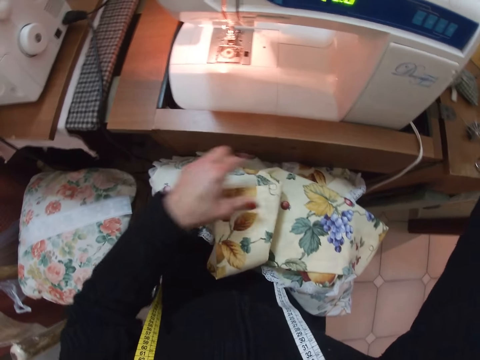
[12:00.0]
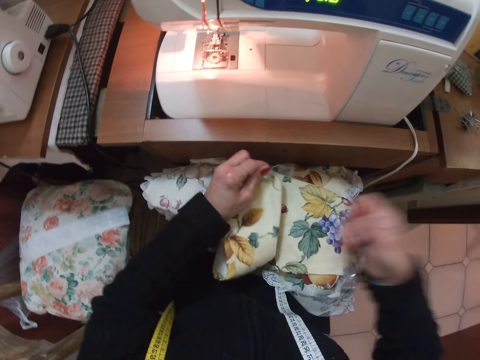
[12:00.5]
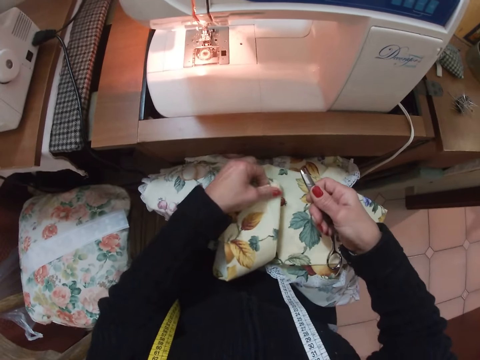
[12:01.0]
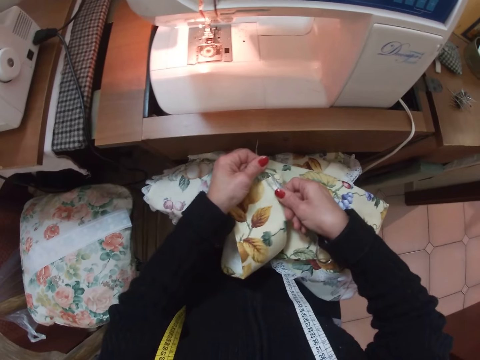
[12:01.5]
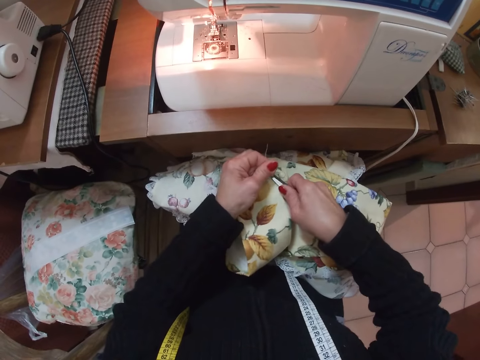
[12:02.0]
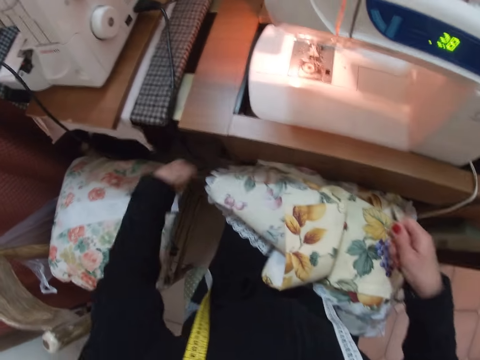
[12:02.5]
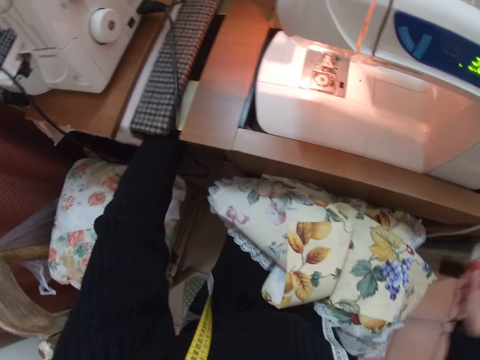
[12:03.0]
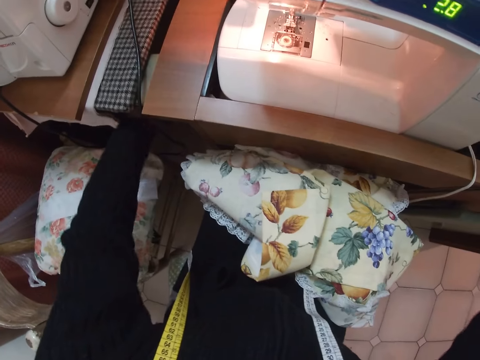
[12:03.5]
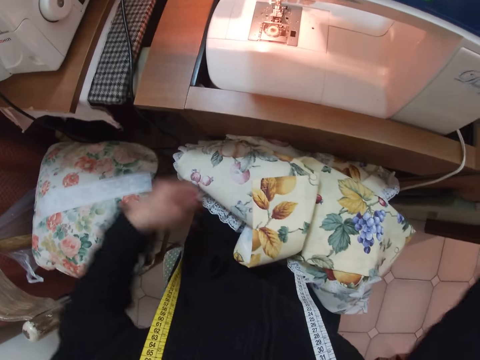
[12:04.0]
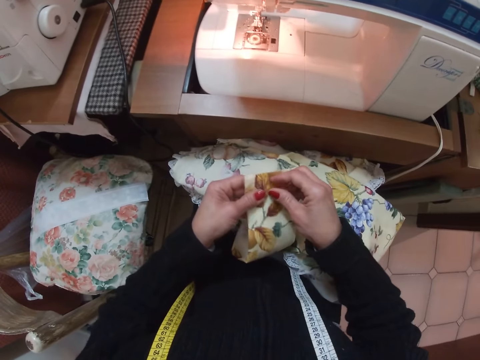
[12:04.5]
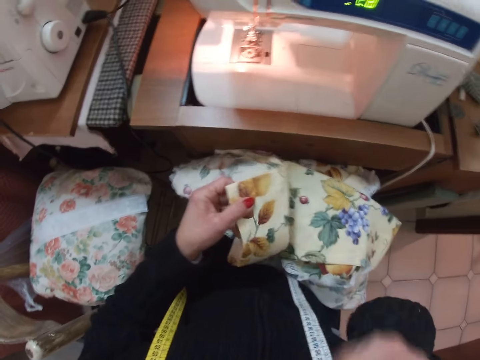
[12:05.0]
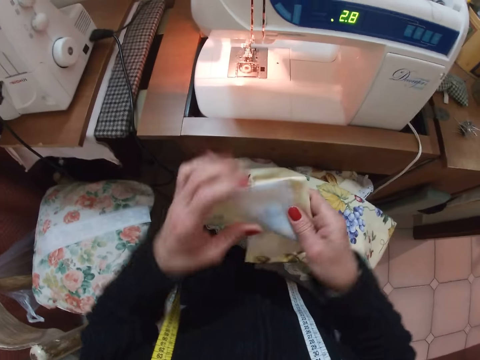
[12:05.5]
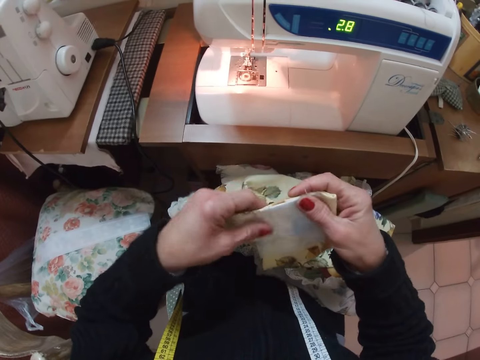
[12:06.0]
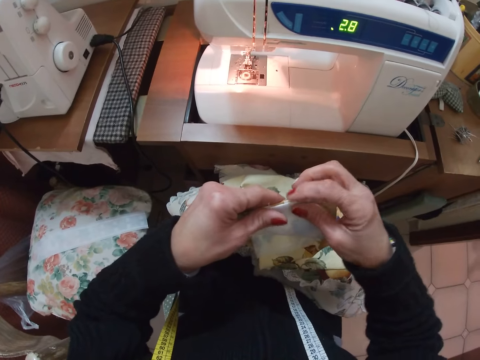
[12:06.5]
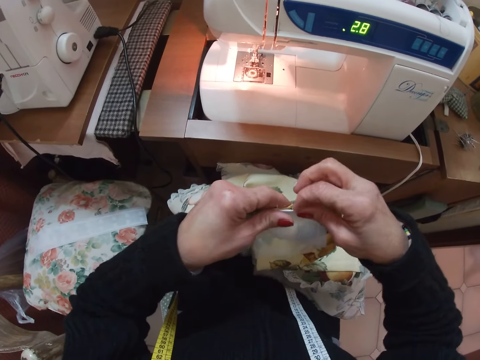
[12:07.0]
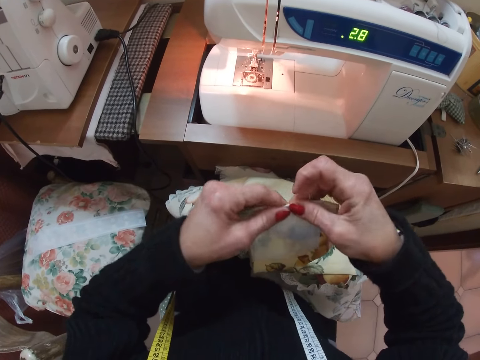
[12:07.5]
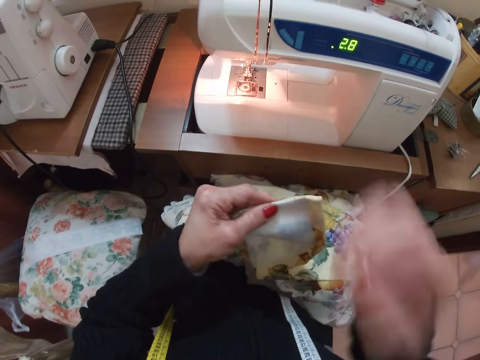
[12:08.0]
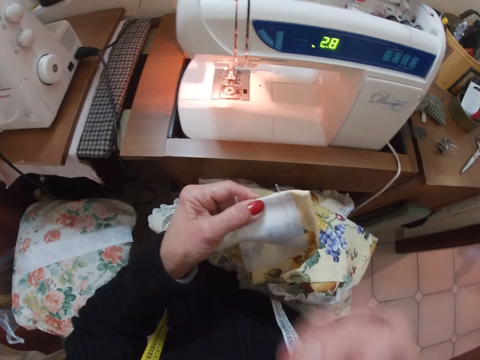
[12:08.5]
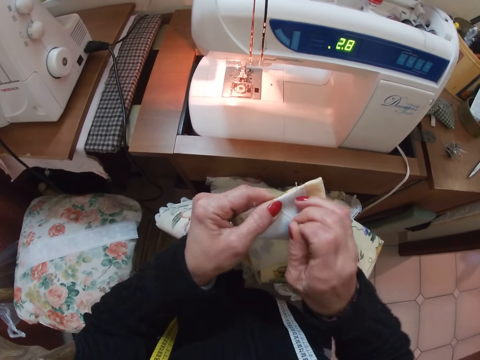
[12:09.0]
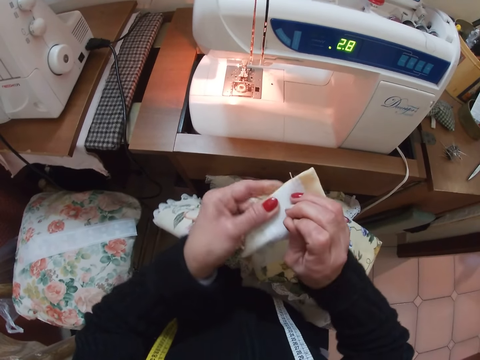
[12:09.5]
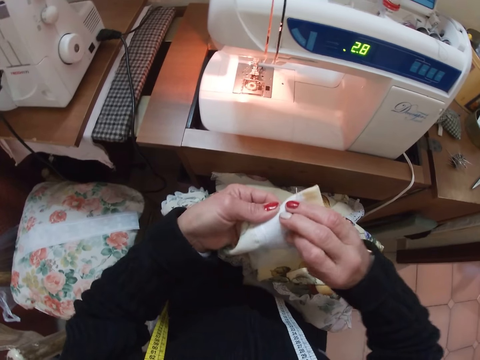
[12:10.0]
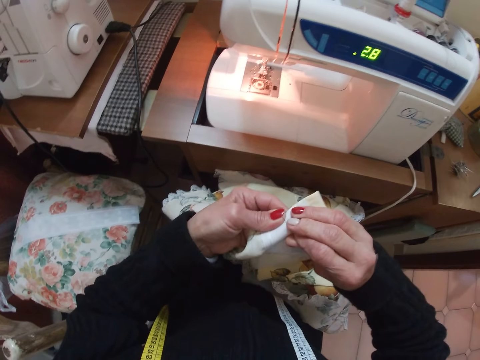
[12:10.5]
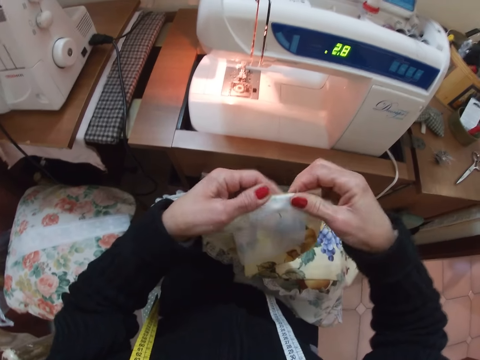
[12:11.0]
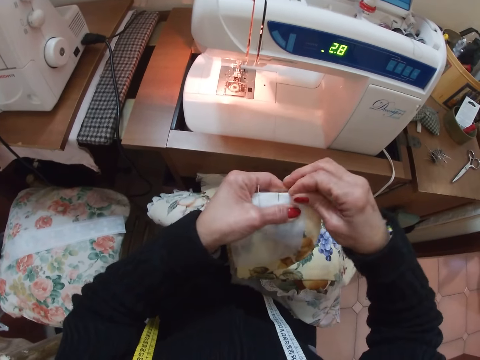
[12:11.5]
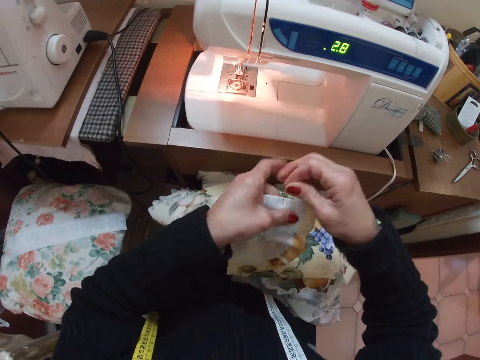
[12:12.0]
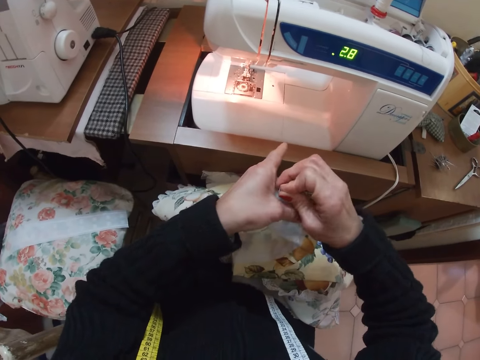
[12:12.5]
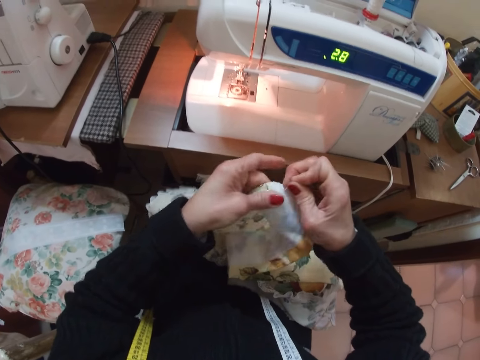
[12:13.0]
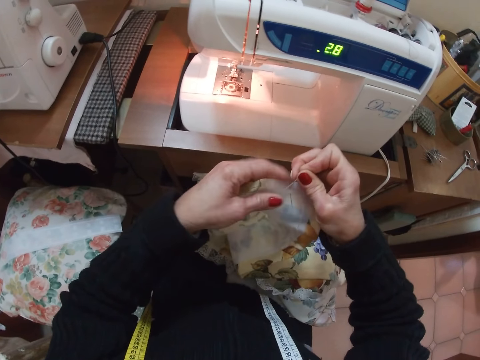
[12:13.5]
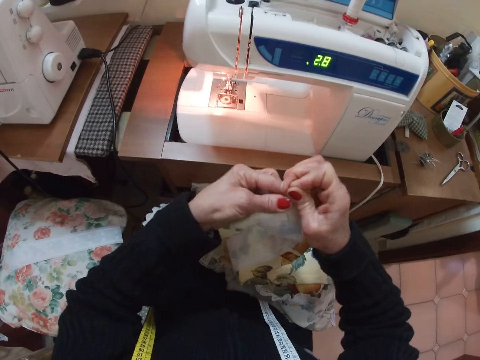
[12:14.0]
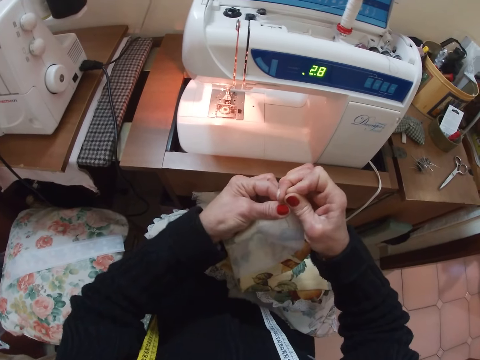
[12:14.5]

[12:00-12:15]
The camera wearer stretches the hand. She holds threads from the fabric with her left hand. She cuts the threads from the fabric with the scissors in her right hand. She places her left hand under the table. She adjusts the cloth. She removes a pin from the fabric with her right hand. She holds the pin with her mouth. She aligns the edges of the fabric and the piece of cloth with both her hands. She takes out the pin from her mouth with her right hand. She pins the fabric with the pin in her right hand. She picks the threads from the fabric. She adjusts the cloth.

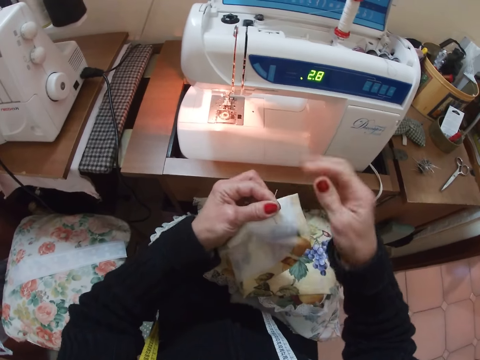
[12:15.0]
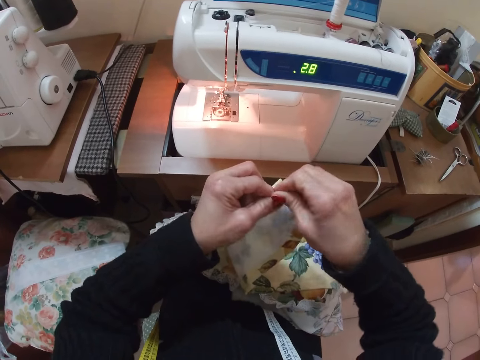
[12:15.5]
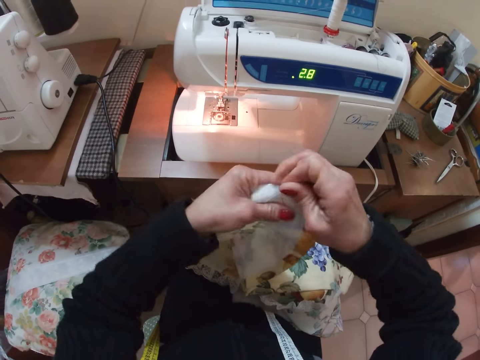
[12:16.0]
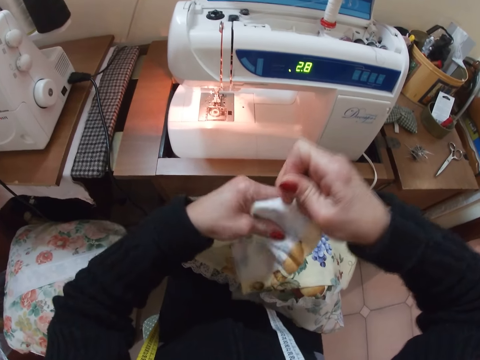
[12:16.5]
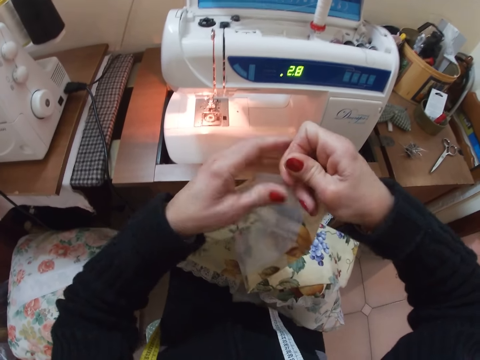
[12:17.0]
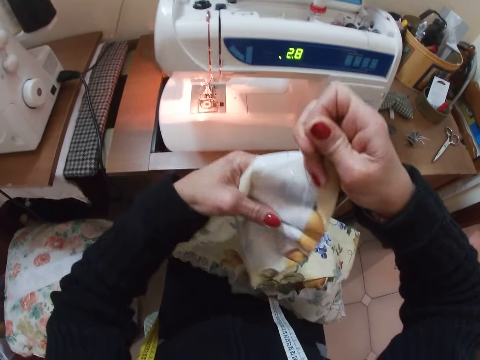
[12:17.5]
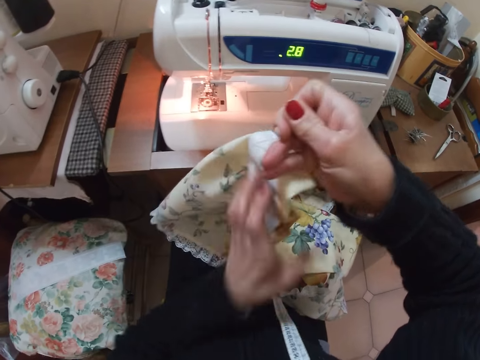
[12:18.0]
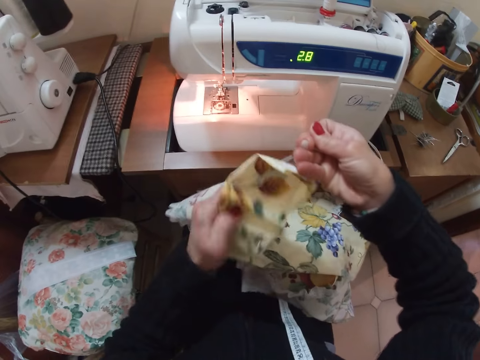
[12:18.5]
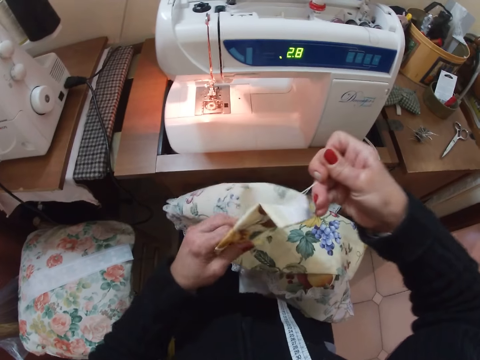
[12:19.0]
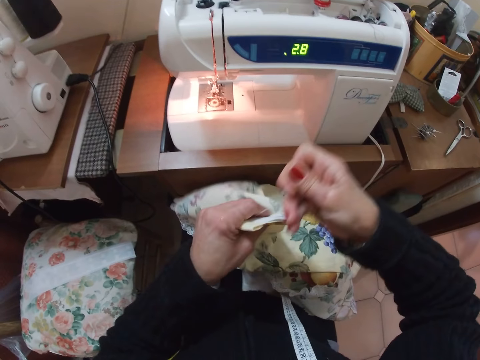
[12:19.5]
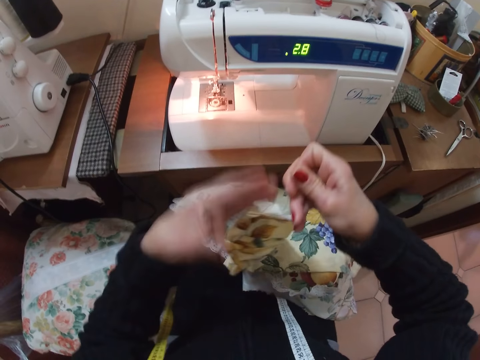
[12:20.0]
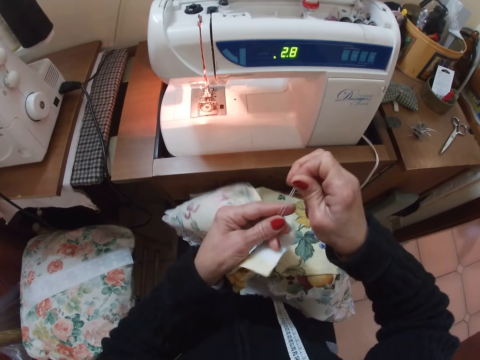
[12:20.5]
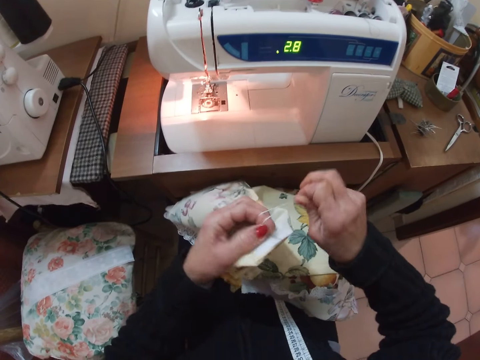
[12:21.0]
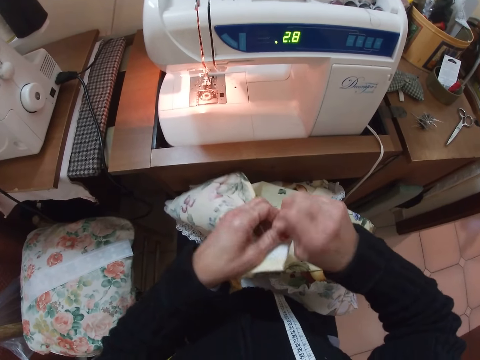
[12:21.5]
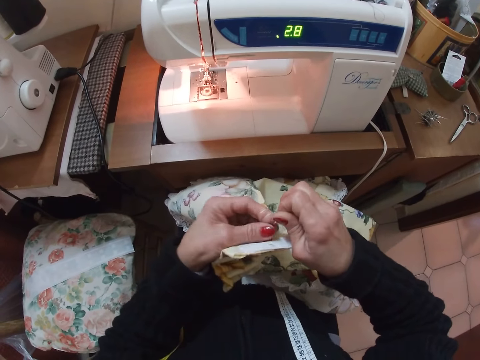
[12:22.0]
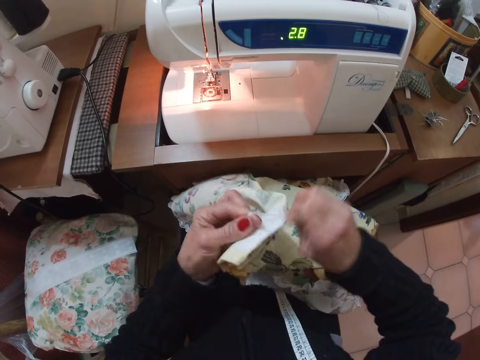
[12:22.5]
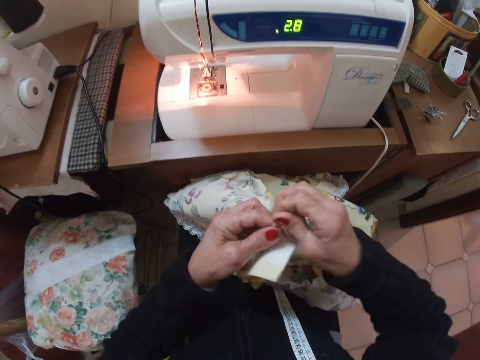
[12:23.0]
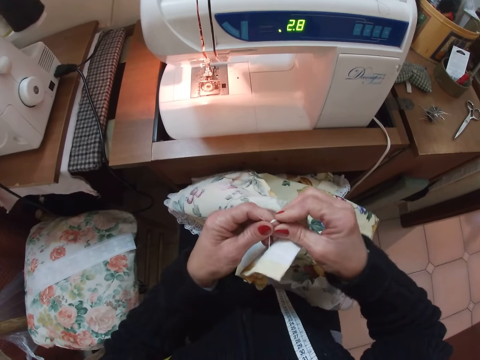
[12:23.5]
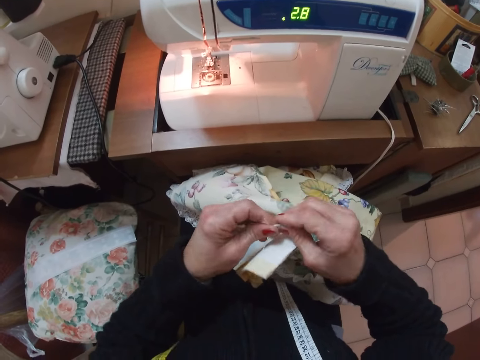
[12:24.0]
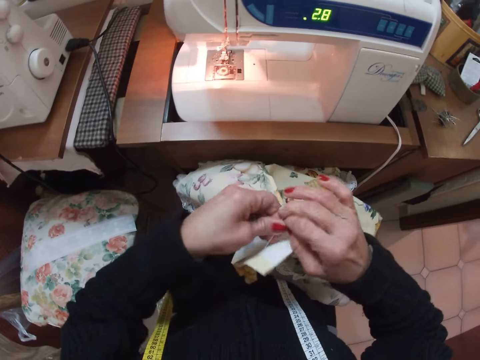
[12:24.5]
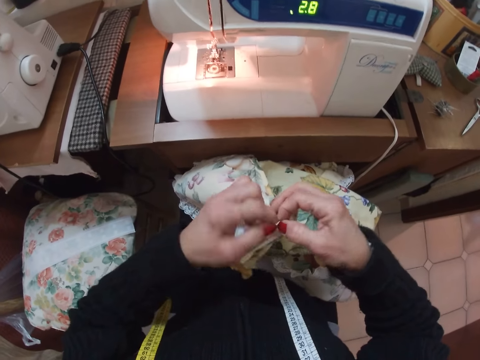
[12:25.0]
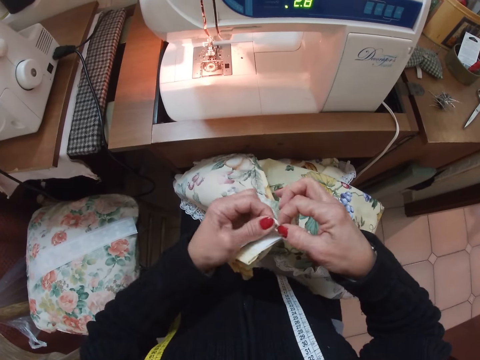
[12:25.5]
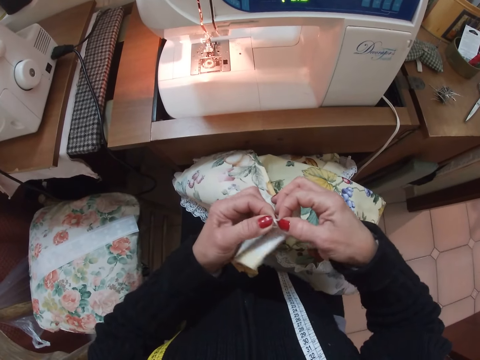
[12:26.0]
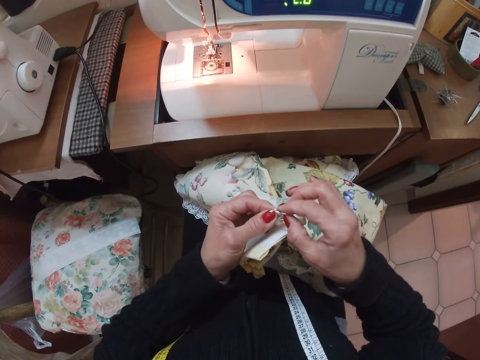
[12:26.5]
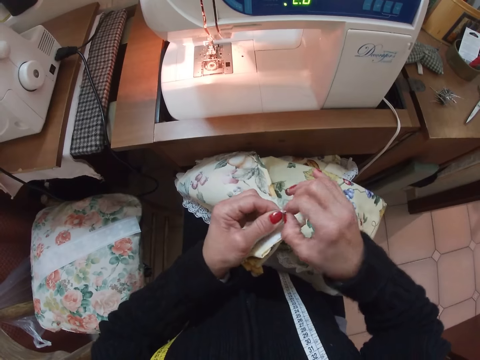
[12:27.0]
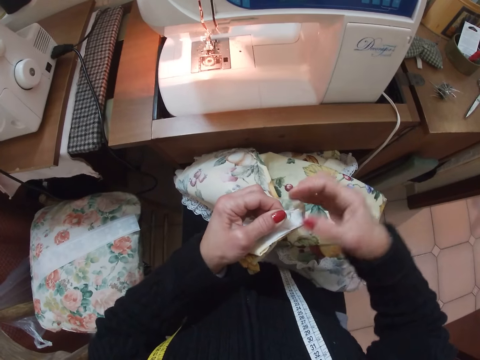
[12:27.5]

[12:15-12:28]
The camera wearer pulls the threads from the fabric with her right hand. She adjusts the cloth. She ties the threads from the fabric with both her hands.
